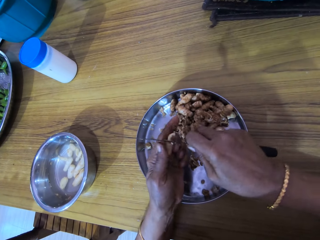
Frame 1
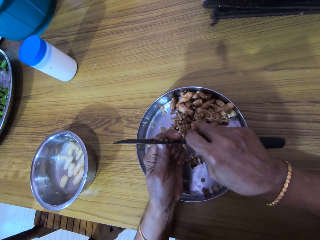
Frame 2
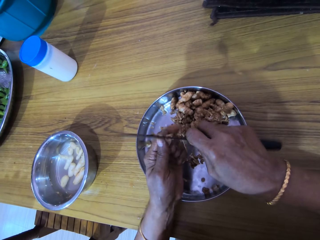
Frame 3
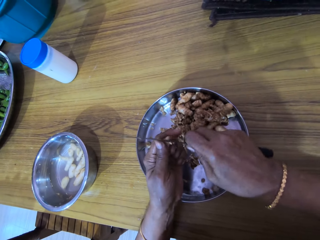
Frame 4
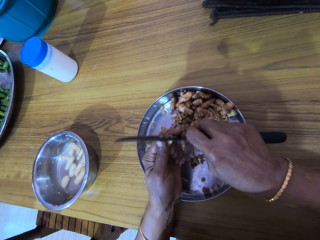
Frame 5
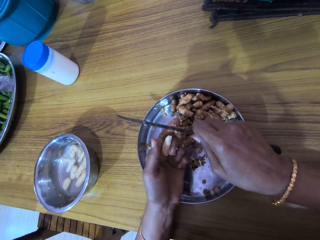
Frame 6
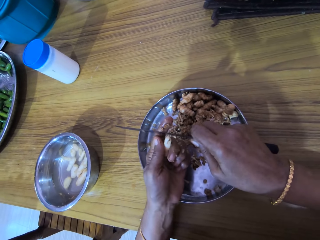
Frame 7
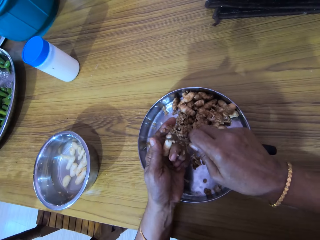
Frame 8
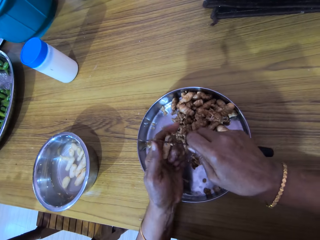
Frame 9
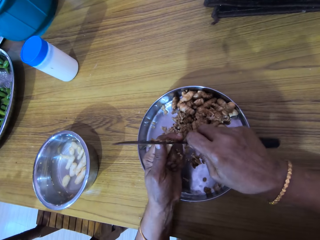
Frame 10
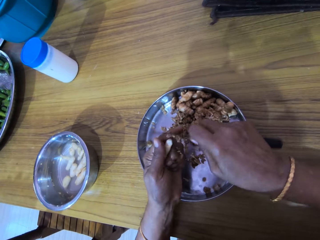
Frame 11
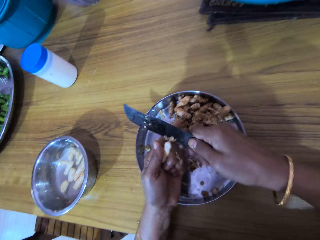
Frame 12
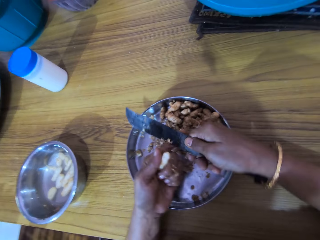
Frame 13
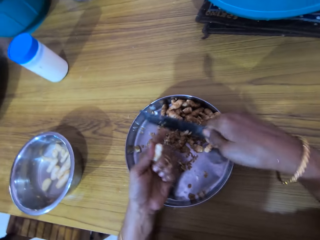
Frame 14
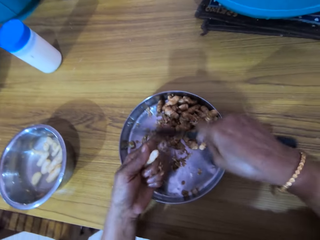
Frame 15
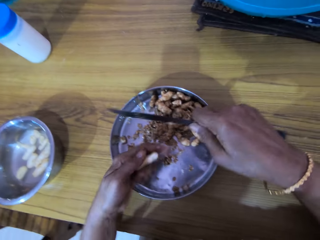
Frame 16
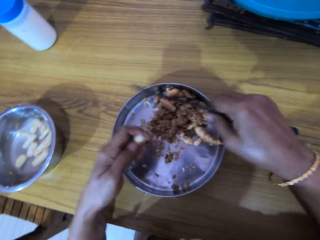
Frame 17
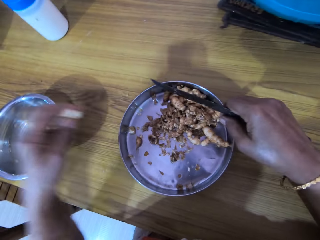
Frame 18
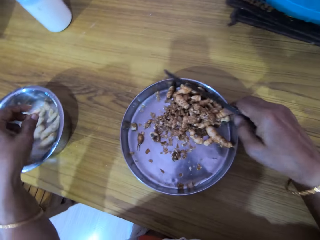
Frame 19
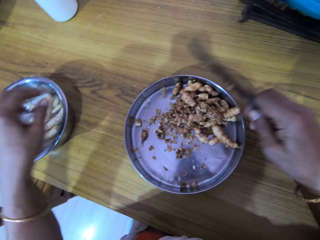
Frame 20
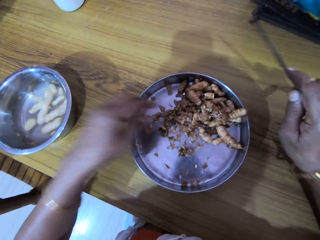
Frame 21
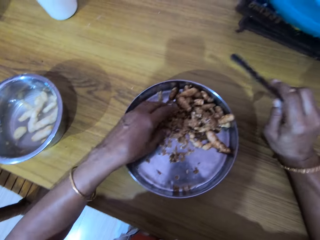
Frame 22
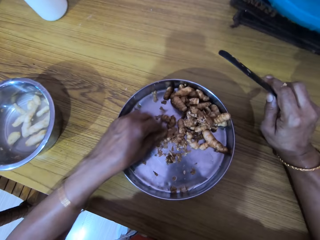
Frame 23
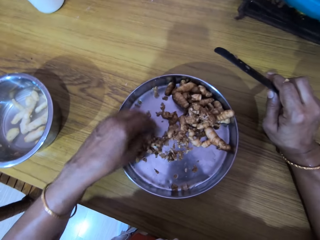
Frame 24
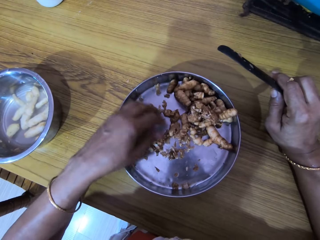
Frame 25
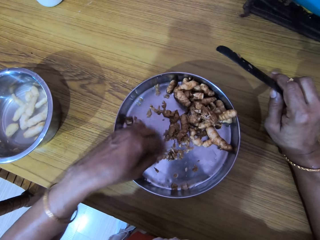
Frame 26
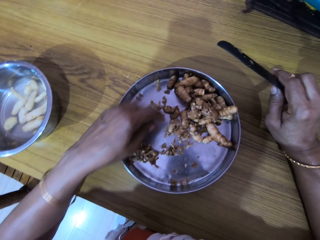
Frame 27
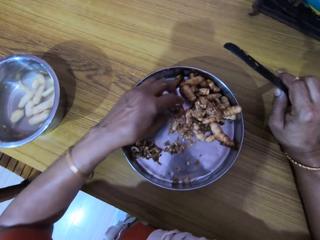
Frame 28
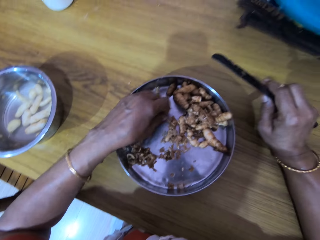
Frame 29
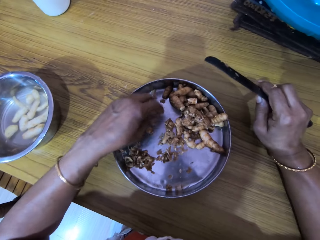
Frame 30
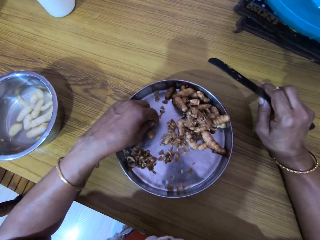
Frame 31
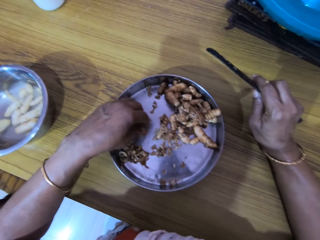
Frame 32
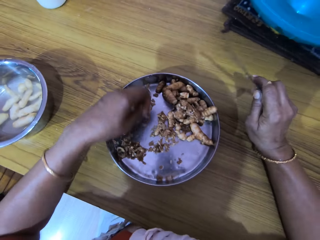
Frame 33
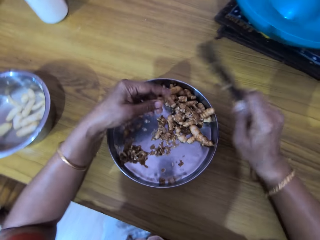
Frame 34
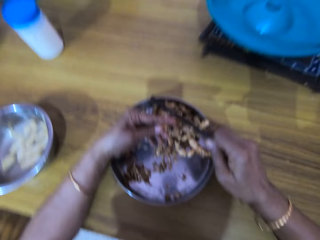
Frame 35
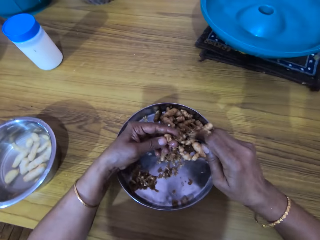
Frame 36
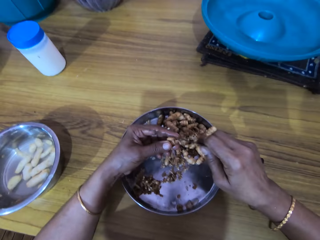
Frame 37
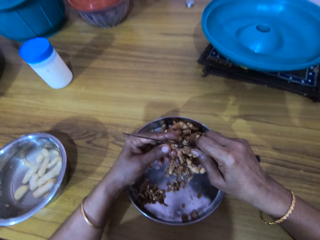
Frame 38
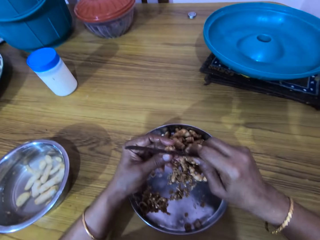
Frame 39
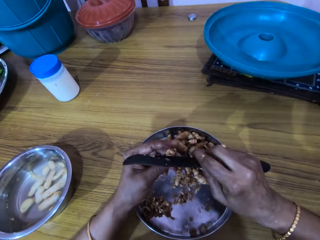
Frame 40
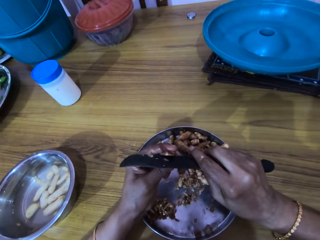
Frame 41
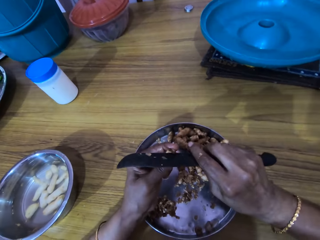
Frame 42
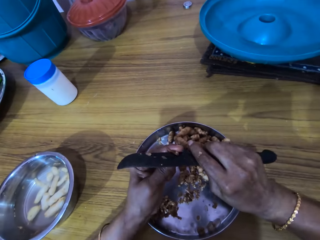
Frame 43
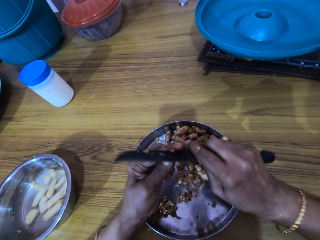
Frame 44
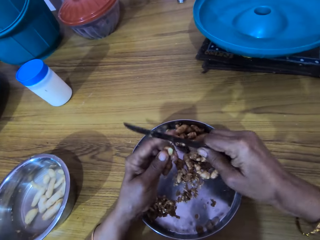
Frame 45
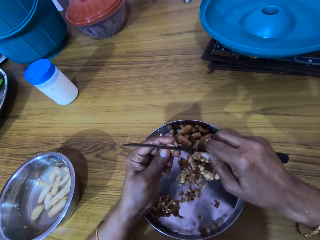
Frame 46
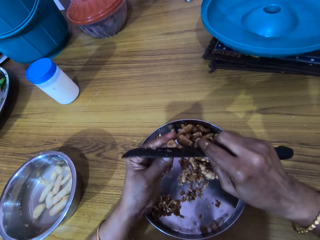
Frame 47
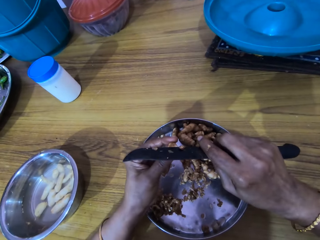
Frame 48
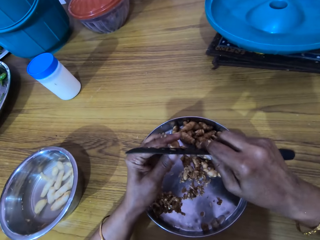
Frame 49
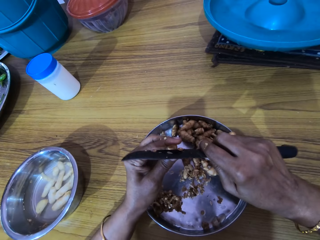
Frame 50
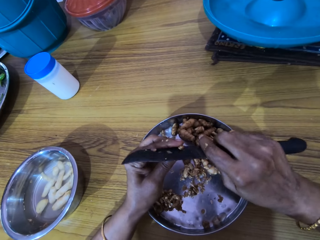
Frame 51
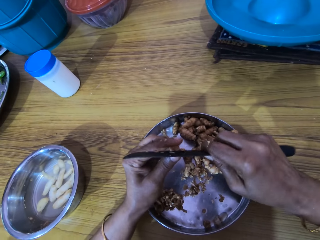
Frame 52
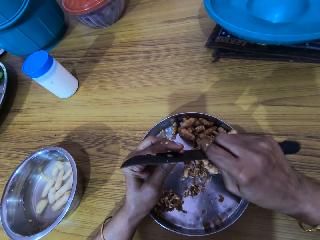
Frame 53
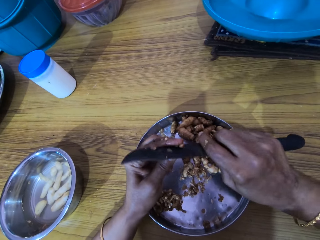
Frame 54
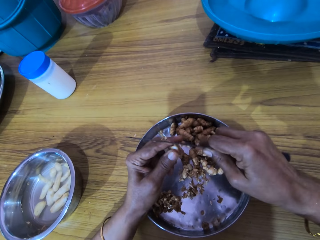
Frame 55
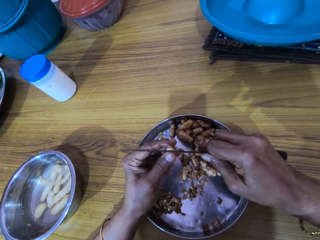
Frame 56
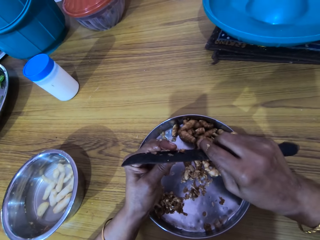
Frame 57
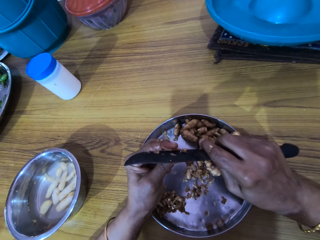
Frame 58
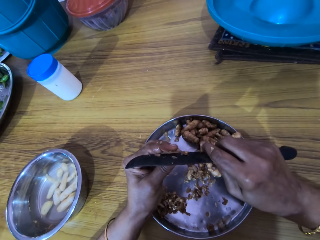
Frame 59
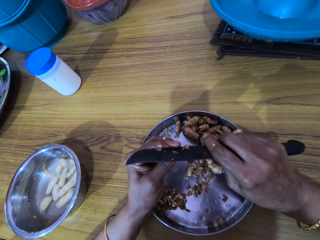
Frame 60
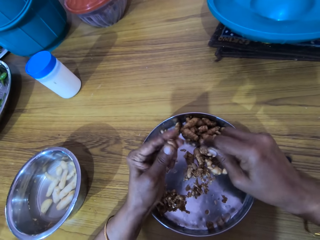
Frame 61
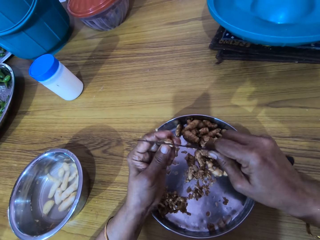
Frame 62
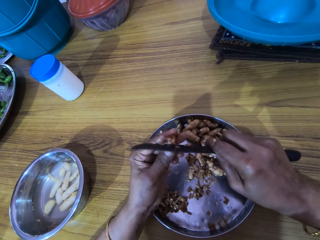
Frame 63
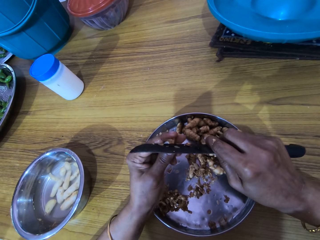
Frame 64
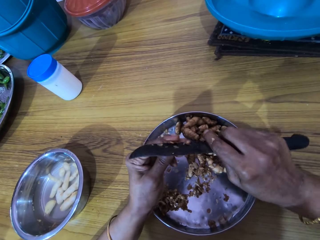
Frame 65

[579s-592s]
The camera wearer wipes the knife edge with the fingers. She scrapes off cocoyam peels on her left hand with the knife in her right hand. She drops the cocoyam into the bowl of water on the table with her left hand. She adjusts the cocoyam peels in the bowl with her left hand. She picks a cocoyam from the bowl with her left hand. She peels the cocoyam with the knife in her right hand.

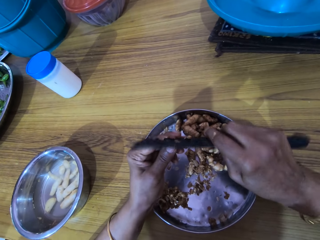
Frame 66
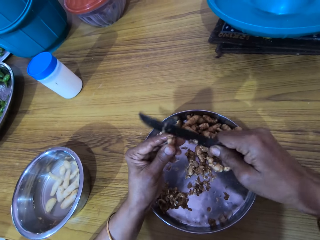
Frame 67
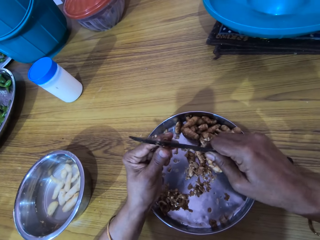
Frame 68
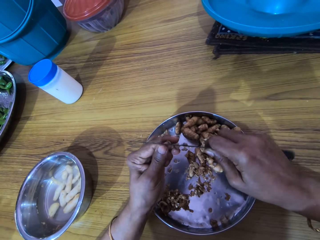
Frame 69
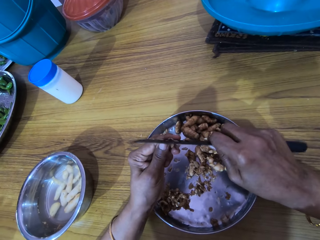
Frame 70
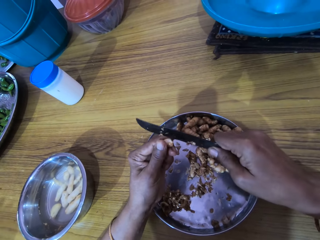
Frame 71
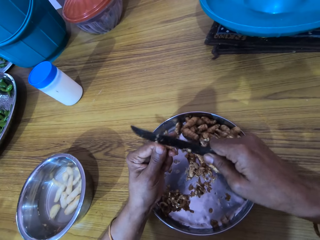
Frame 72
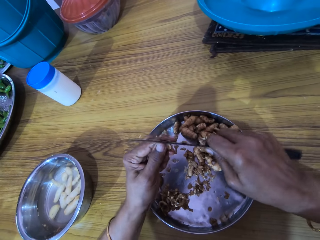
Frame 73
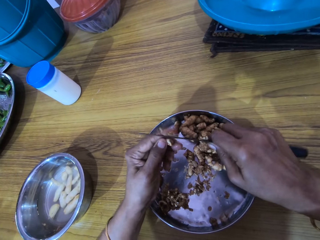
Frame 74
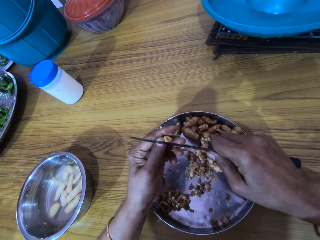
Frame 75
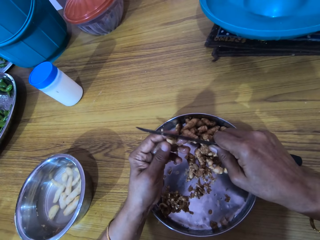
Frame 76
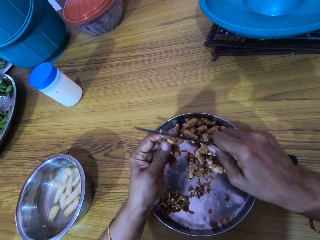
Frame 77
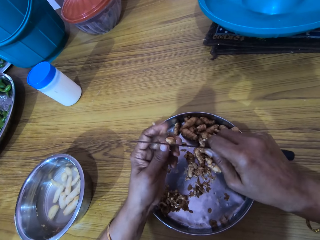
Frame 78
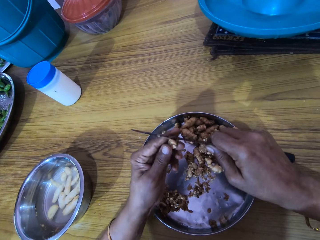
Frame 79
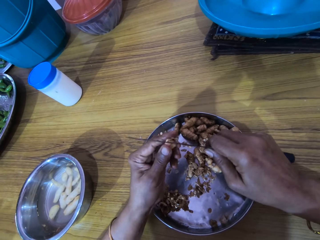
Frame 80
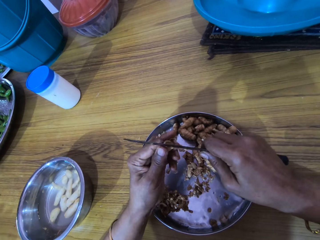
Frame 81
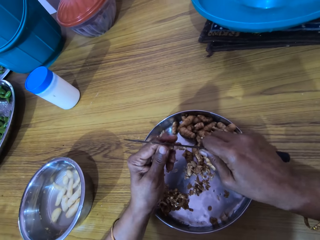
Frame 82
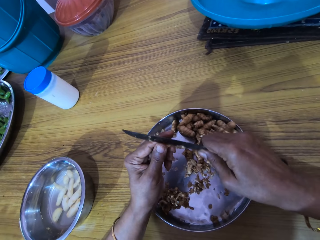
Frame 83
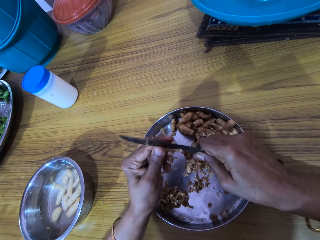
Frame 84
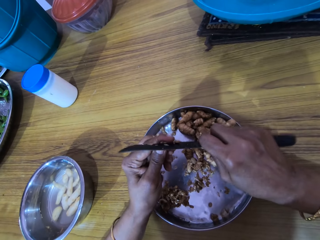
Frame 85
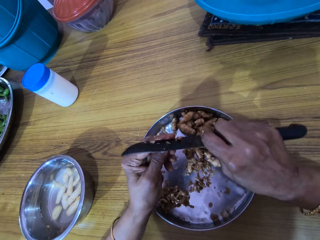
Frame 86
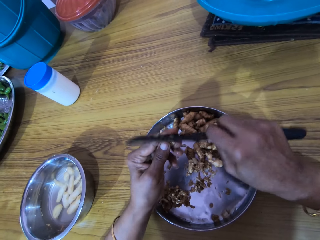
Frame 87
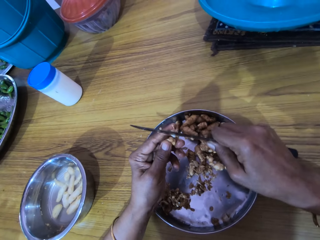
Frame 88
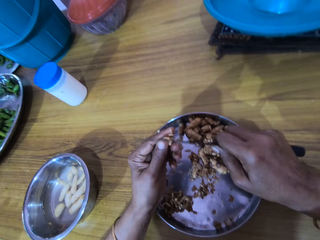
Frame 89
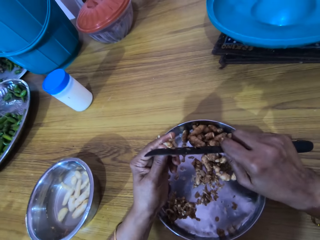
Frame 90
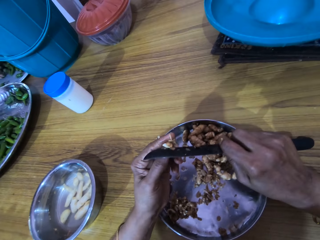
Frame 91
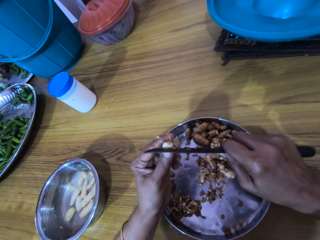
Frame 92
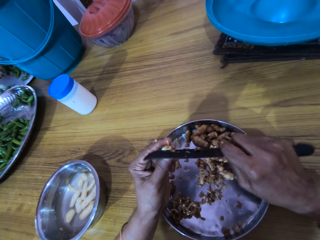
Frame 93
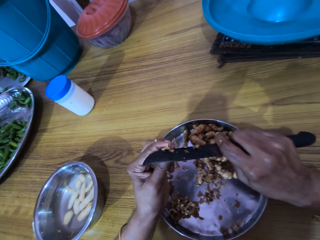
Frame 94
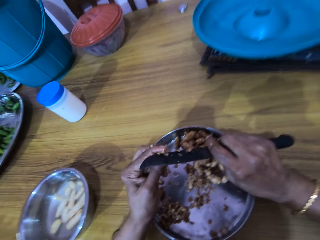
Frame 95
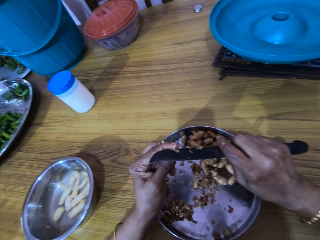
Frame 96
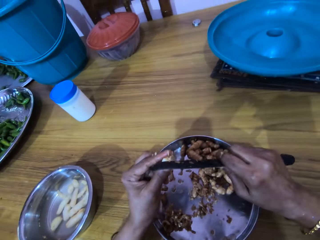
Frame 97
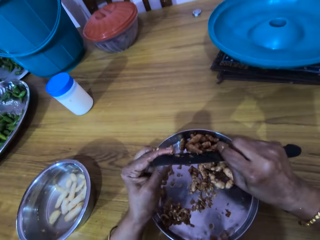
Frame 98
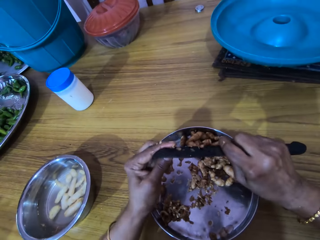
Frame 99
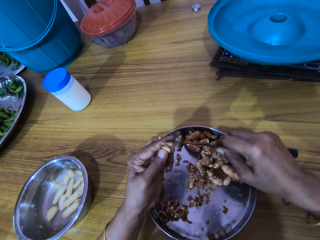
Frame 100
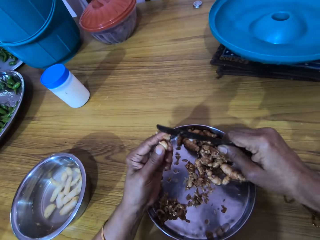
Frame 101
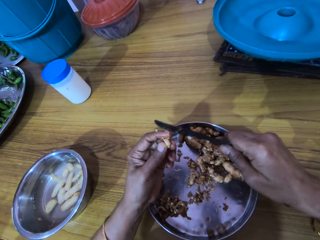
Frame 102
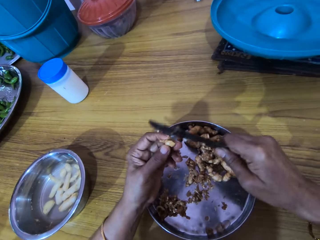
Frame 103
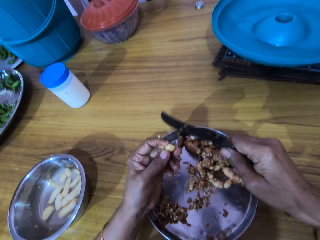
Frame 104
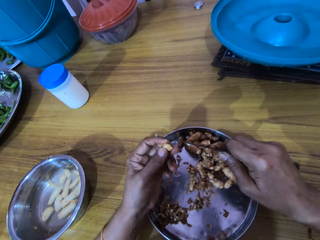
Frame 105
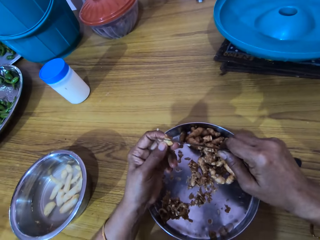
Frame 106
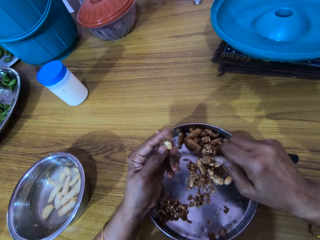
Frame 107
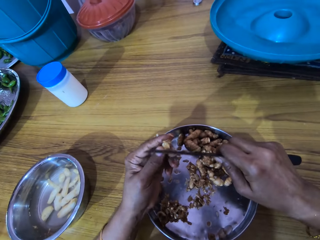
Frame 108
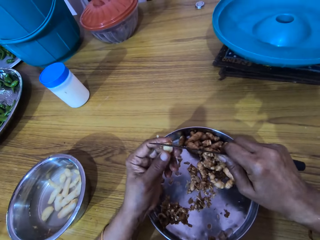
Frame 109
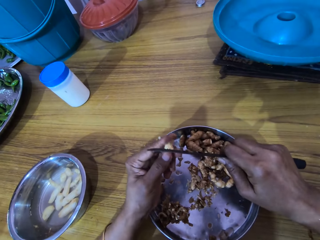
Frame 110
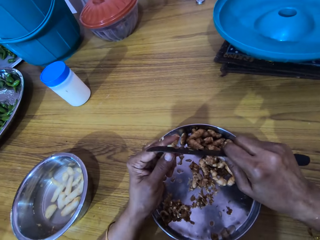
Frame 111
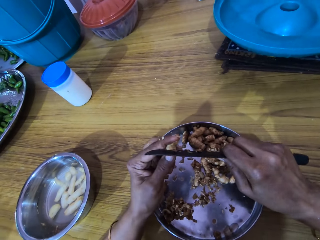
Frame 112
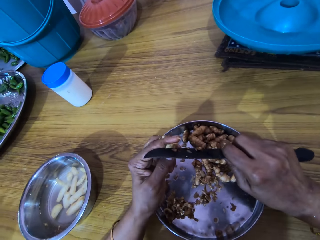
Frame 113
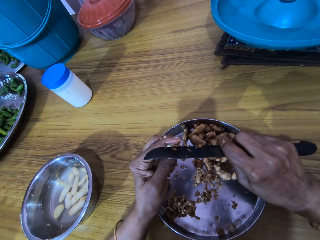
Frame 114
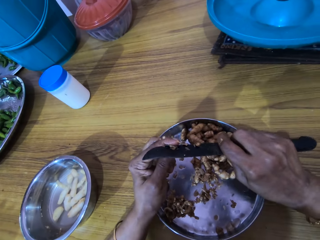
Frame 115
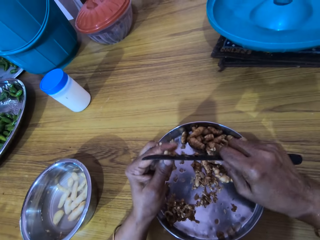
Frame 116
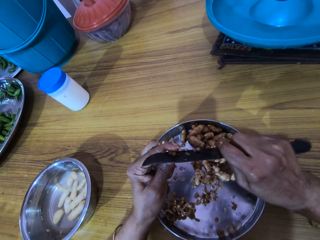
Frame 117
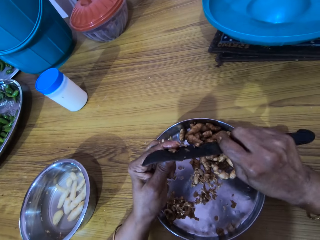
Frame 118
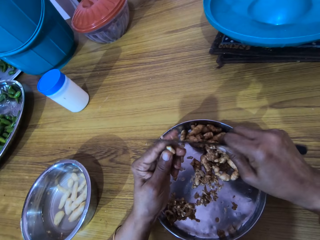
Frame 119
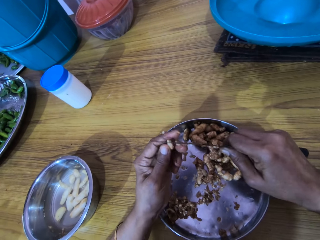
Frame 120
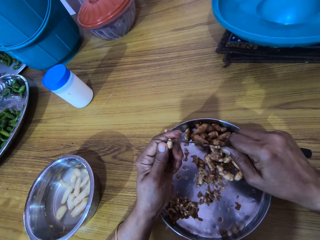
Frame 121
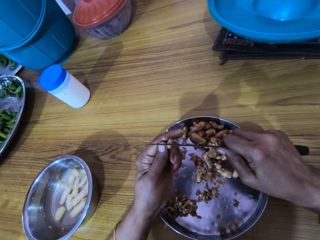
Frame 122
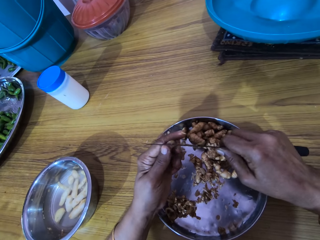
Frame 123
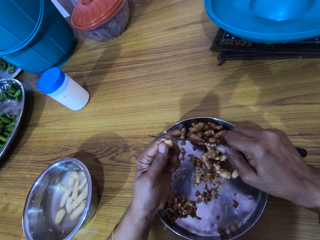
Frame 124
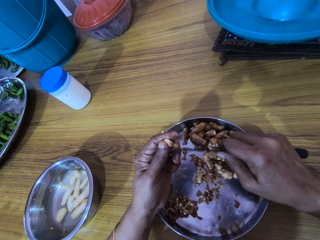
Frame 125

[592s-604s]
The camera wearer interacts with a woman.
